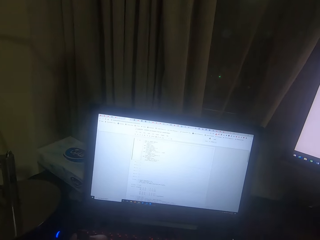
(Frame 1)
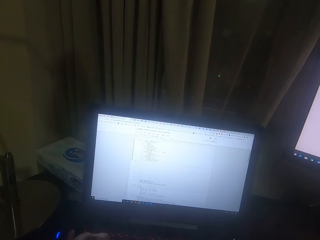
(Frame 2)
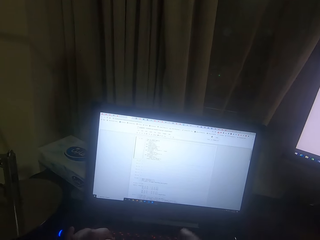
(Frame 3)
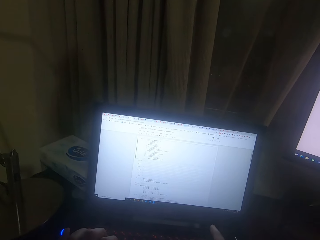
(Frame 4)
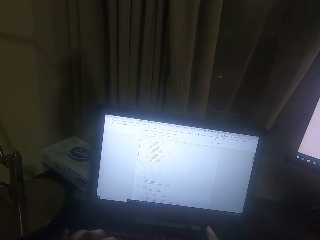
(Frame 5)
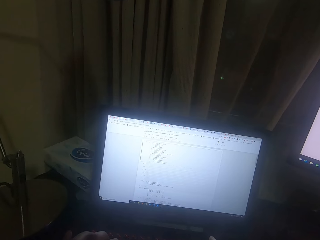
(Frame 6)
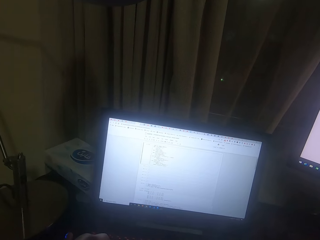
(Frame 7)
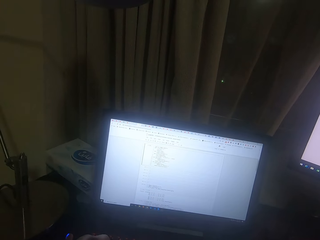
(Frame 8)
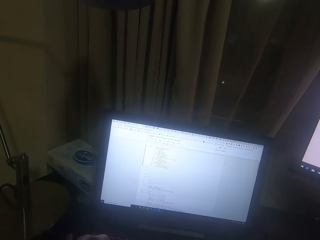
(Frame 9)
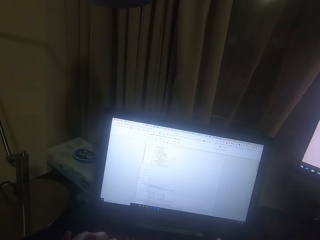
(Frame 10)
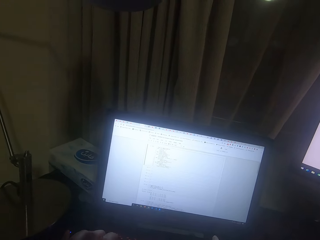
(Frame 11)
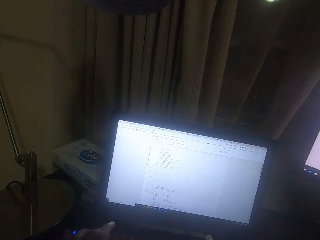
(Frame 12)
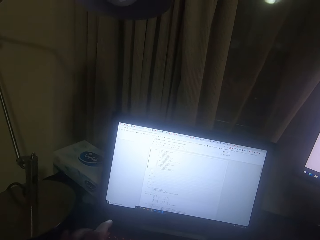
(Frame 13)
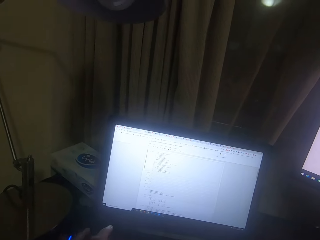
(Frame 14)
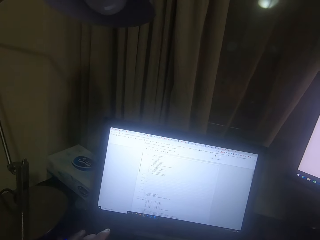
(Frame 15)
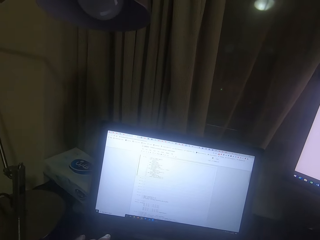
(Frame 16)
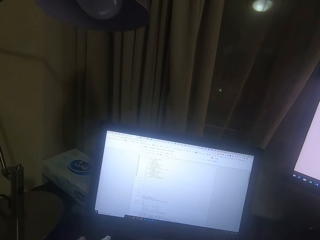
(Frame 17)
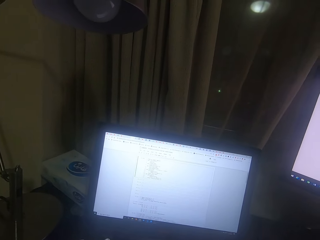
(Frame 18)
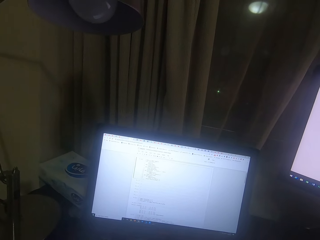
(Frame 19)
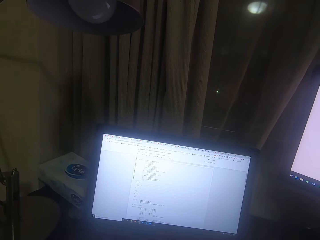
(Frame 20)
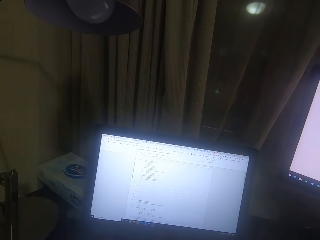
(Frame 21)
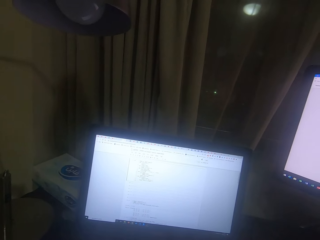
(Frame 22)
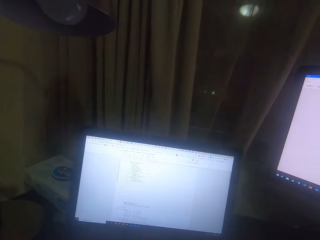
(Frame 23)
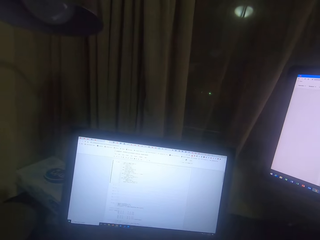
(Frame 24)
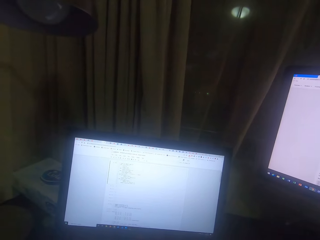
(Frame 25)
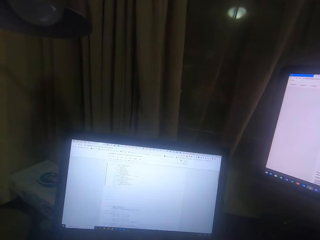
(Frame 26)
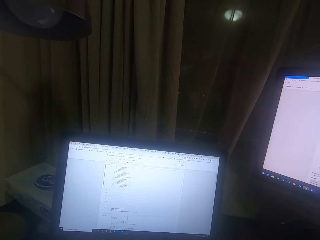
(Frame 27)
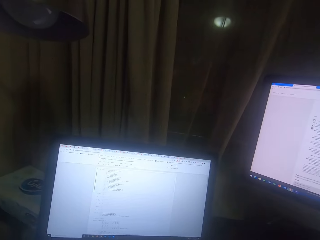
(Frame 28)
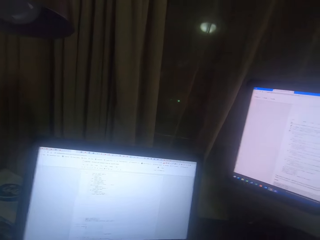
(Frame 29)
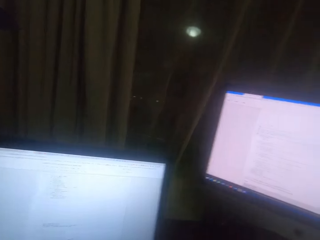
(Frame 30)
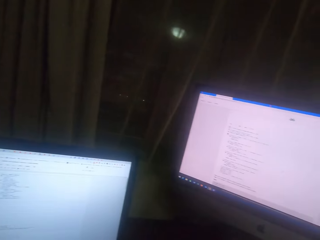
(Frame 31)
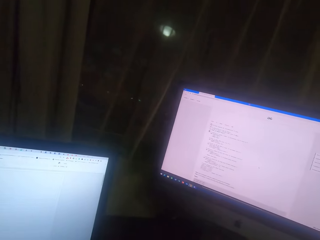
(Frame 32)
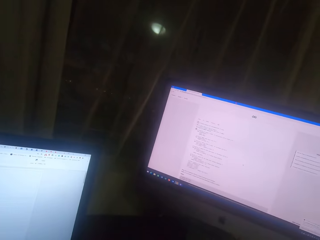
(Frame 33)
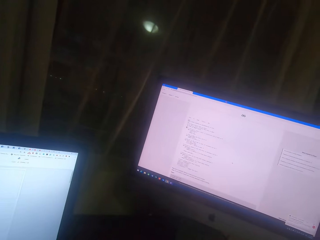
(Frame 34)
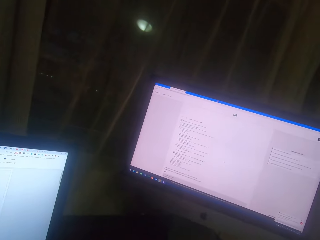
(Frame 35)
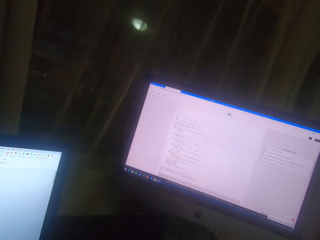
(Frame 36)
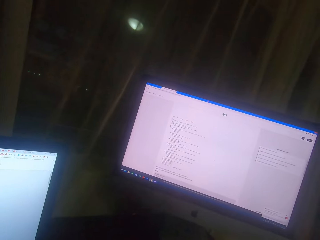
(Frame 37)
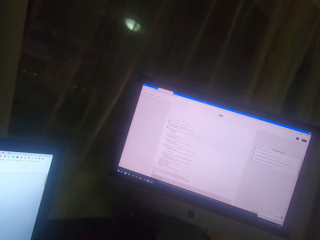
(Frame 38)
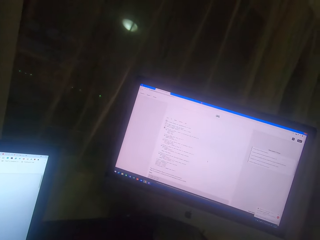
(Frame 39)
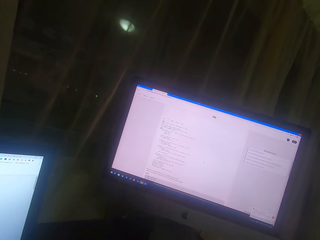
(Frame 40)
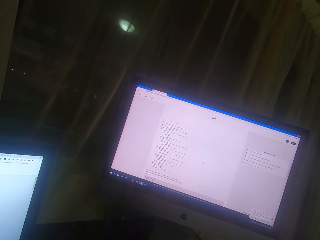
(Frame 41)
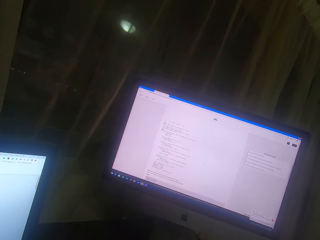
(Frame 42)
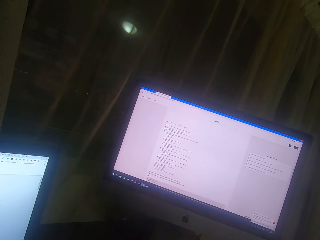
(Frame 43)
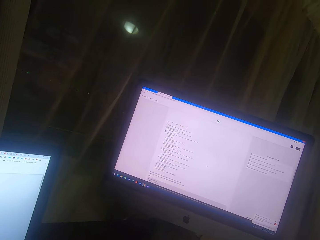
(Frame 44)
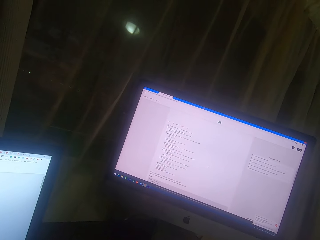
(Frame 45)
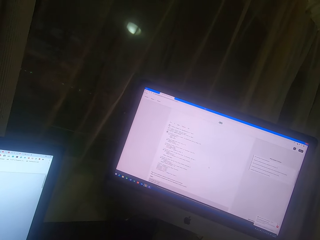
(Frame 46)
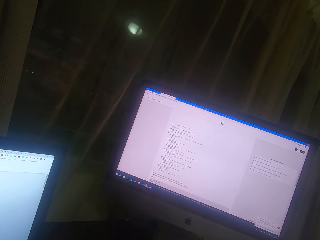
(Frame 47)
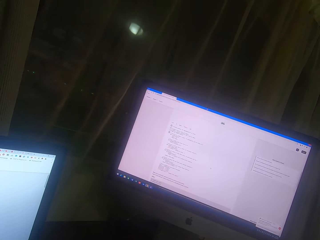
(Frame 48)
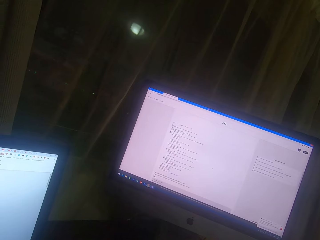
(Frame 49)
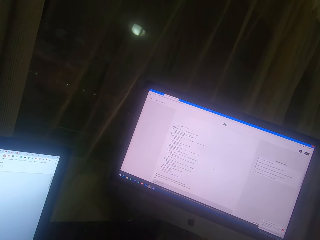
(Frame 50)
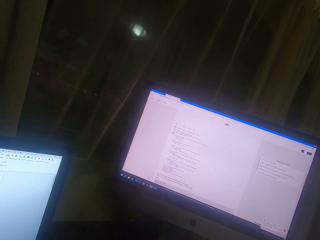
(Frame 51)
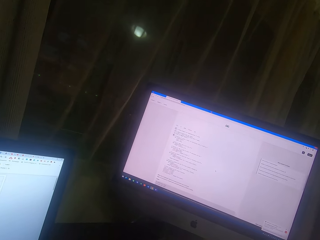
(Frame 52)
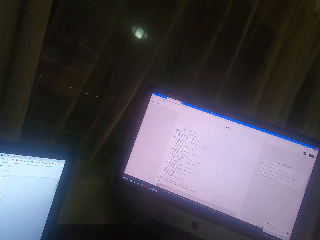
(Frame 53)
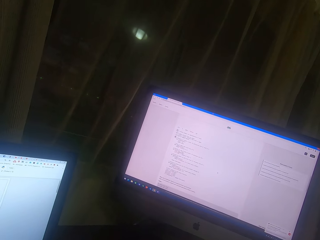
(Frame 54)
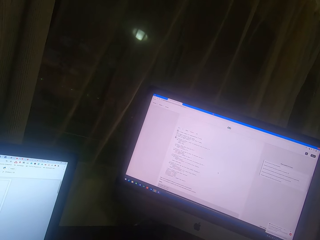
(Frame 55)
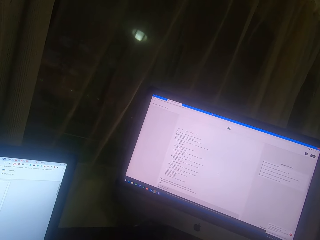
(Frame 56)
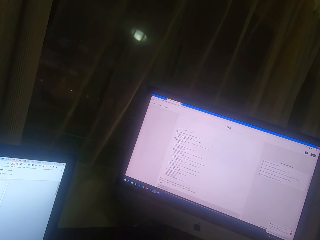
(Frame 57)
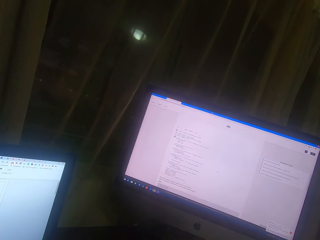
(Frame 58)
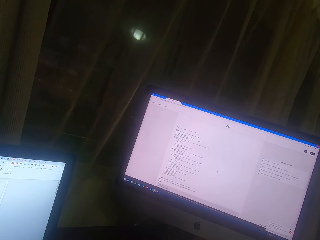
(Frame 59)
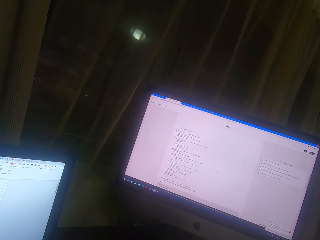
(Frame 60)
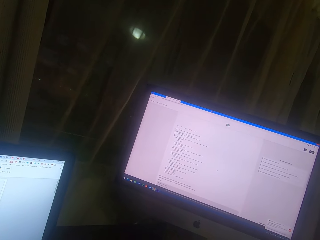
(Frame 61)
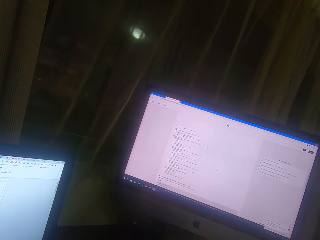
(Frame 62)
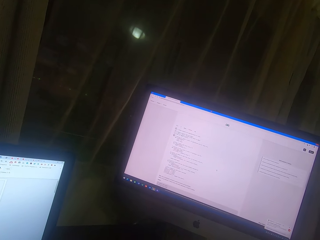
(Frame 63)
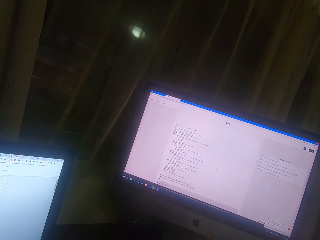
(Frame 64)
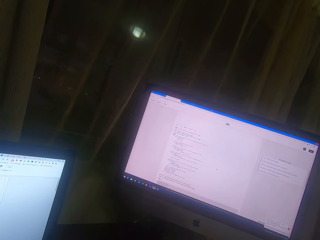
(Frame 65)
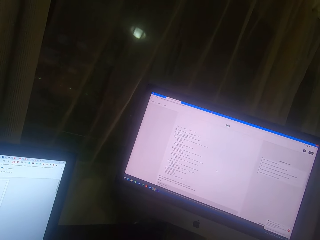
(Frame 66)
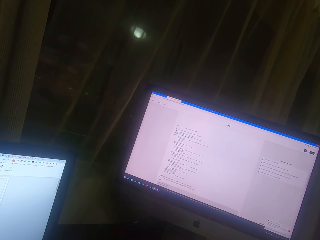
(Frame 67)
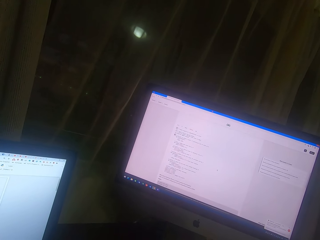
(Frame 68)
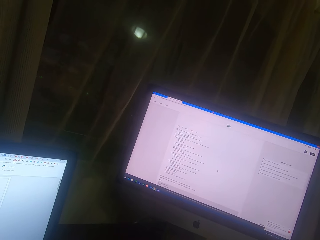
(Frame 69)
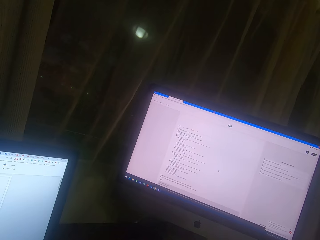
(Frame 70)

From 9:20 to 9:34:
The camera wearer types on the keyboard. They read on the screen.

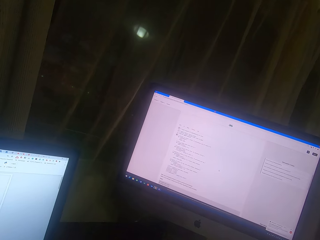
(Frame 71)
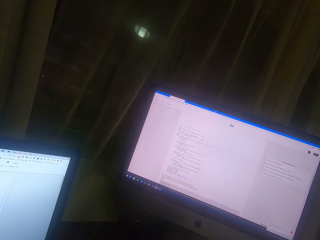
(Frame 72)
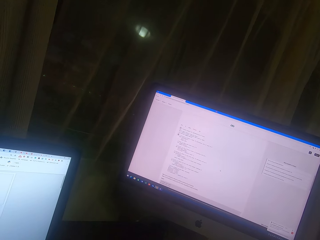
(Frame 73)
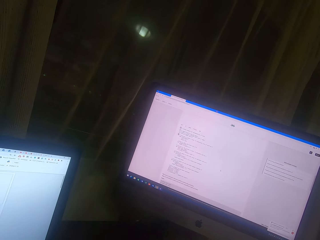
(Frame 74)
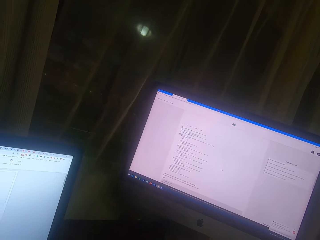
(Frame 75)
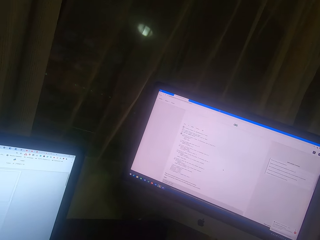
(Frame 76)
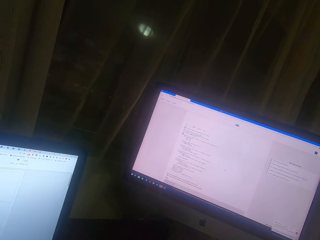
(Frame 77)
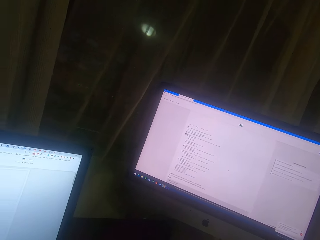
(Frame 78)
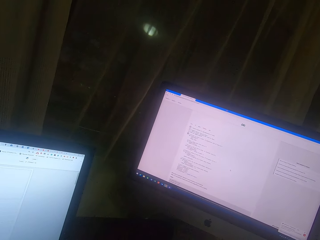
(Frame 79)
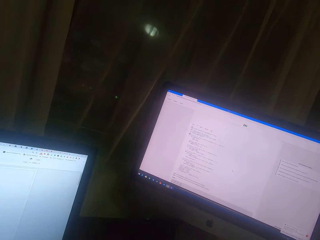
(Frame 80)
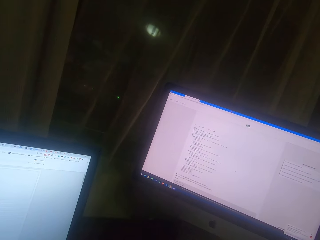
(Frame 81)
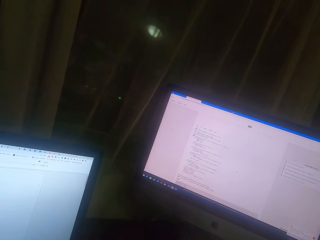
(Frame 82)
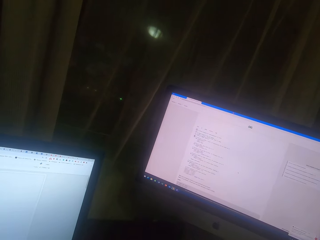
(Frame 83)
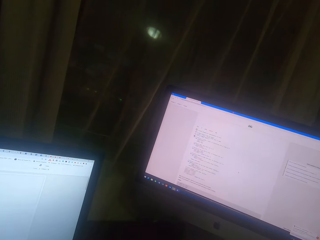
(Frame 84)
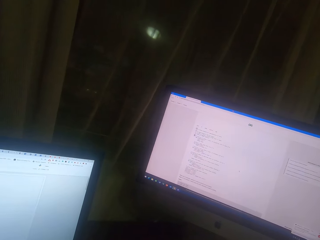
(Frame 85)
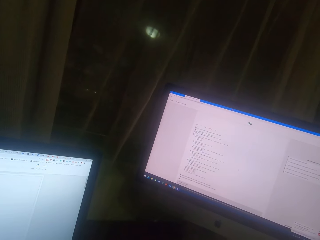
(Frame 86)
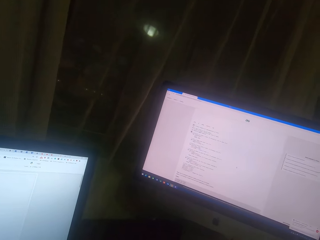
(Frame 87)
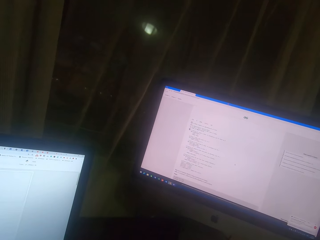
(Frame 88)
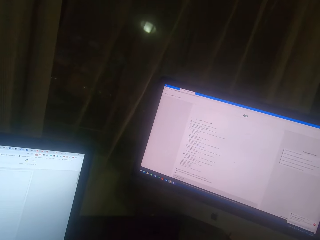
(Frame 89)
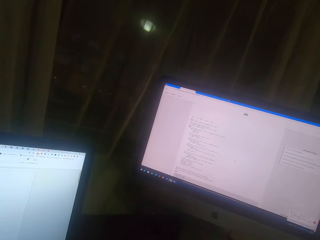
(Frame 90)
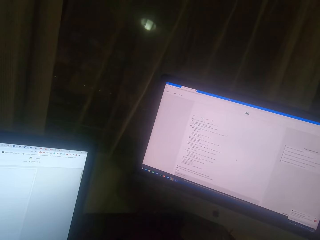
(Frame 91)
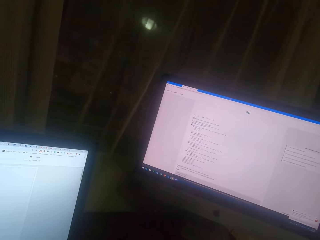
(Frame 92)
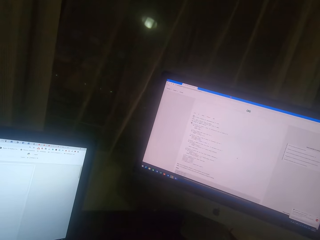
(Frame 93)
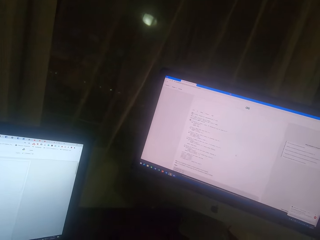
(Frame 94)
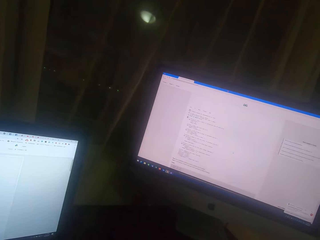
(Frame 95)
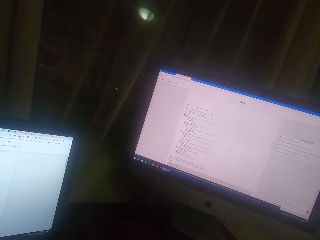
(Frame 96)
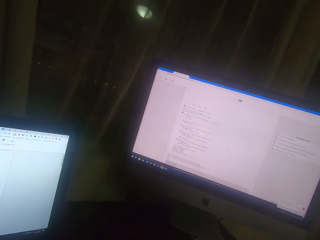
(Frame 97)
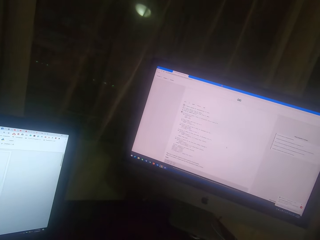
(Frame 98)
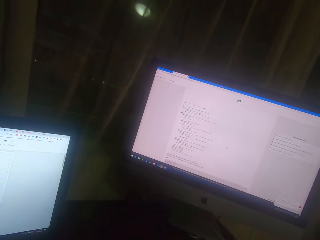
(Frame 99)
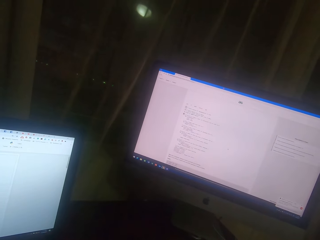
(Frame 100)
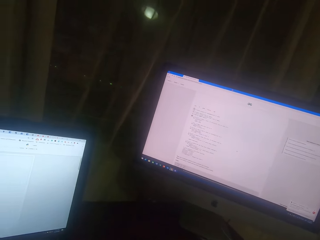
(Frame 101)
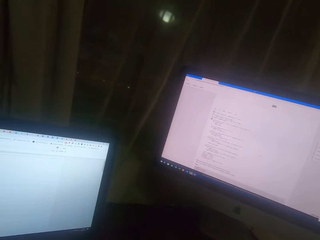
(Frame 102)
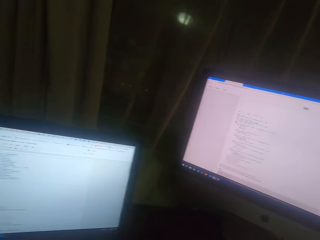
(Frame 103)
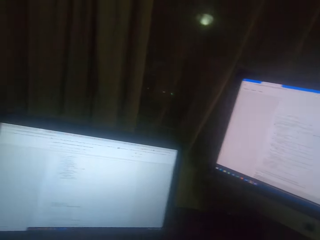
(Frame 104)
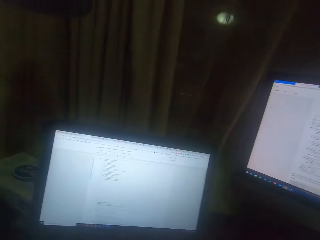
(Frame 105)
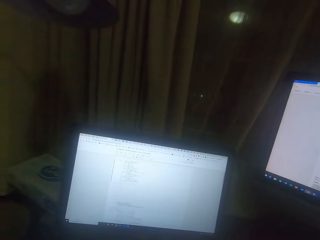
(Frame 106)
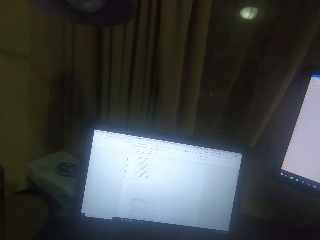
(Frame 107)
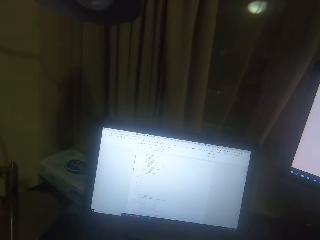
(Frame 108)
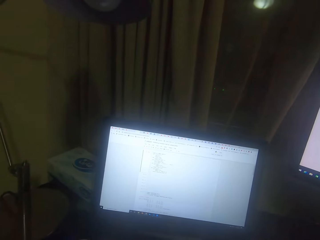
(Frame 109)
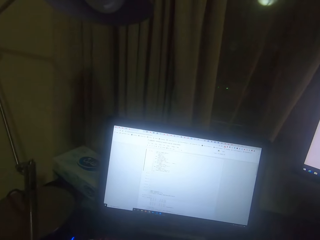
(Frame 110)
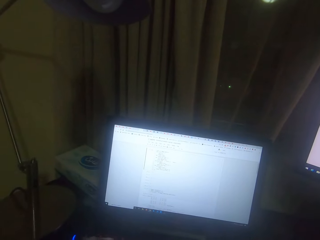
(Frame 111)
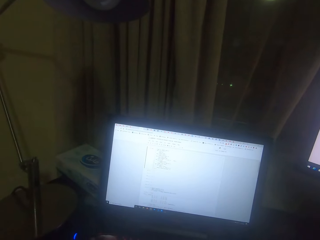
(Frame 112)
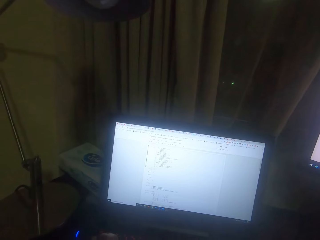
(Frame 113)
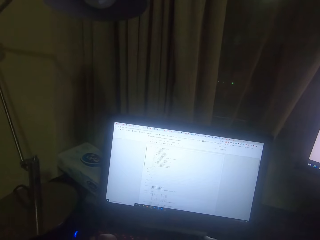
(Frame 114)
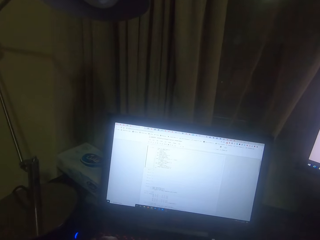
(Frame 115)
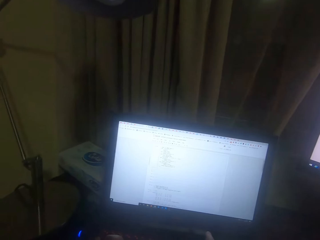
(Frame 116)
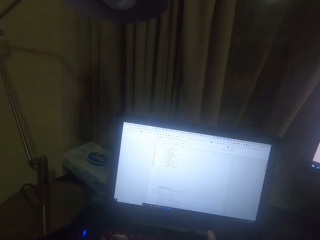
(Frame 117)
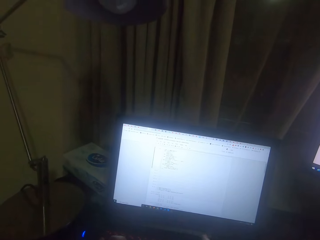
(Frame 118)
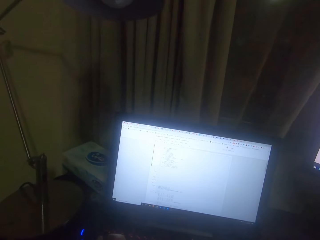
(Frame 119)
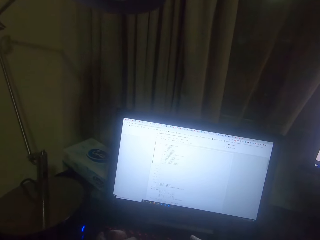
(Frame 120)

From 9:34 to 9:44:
The camera wearer looks at the screen.
